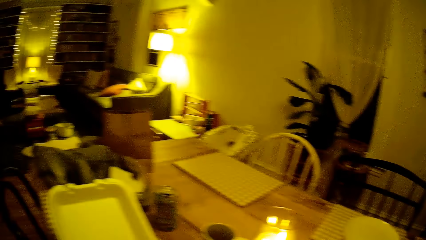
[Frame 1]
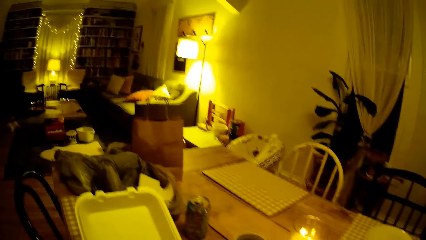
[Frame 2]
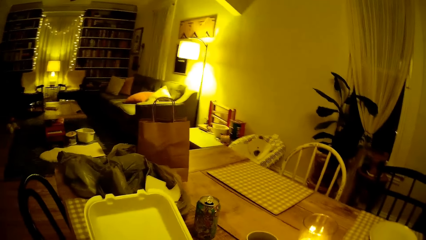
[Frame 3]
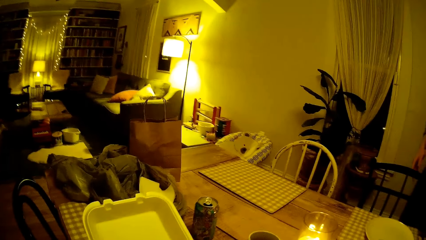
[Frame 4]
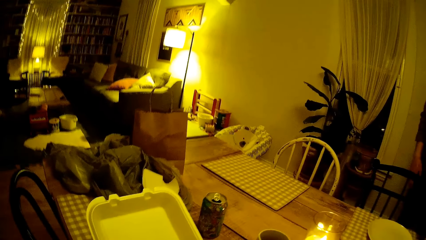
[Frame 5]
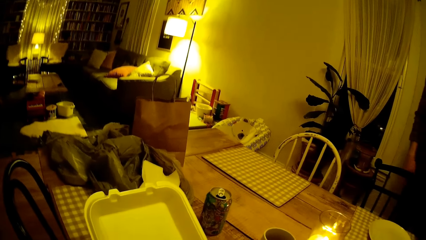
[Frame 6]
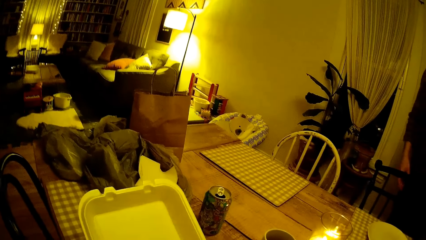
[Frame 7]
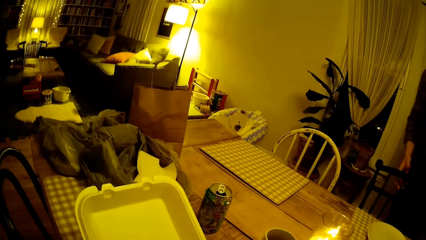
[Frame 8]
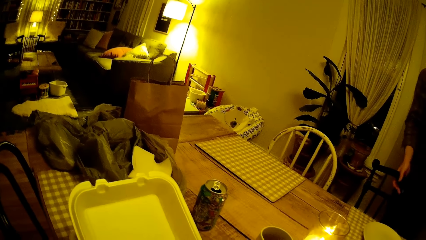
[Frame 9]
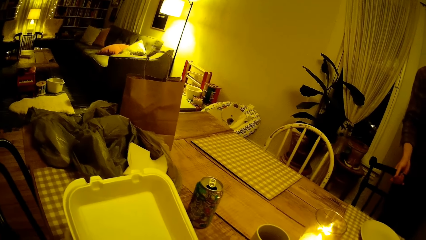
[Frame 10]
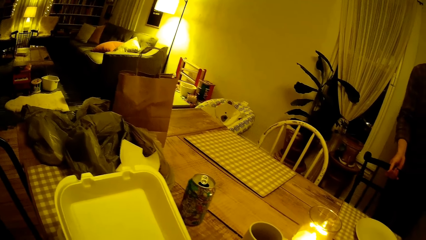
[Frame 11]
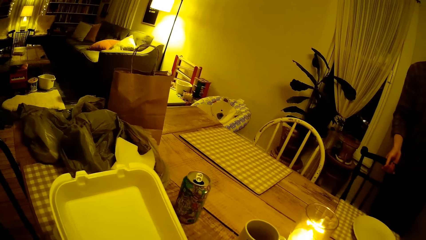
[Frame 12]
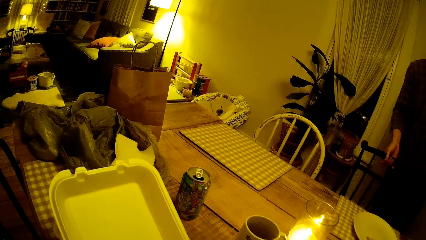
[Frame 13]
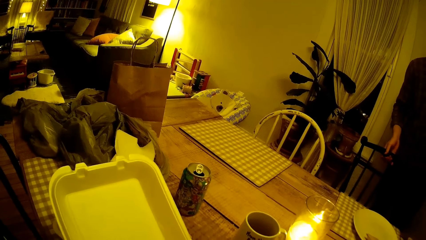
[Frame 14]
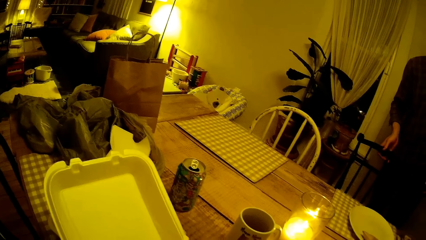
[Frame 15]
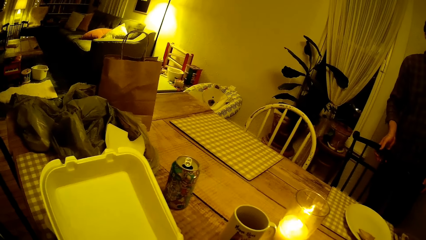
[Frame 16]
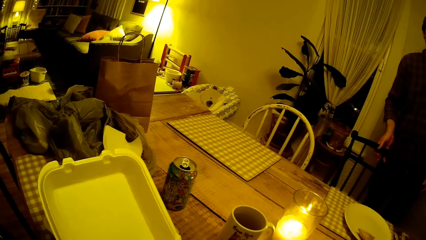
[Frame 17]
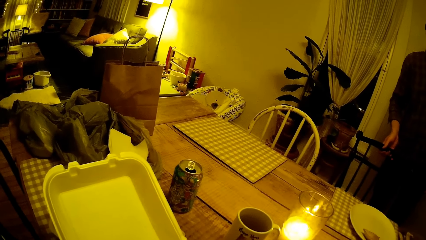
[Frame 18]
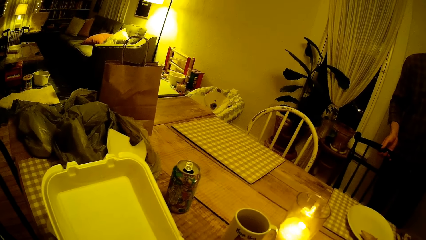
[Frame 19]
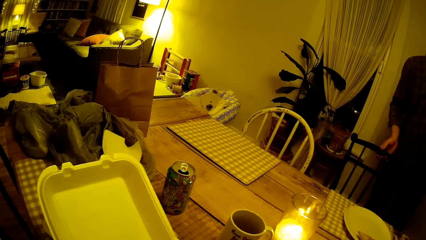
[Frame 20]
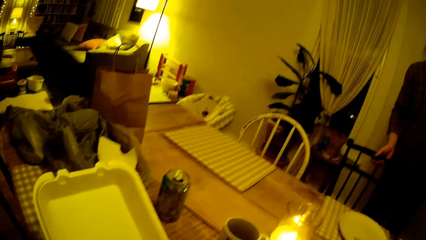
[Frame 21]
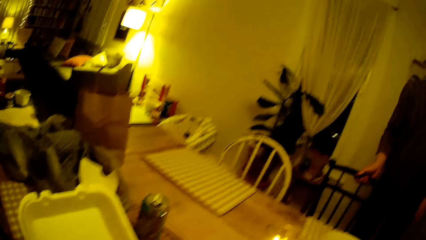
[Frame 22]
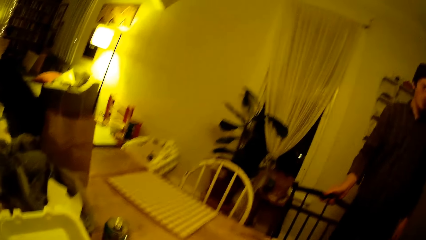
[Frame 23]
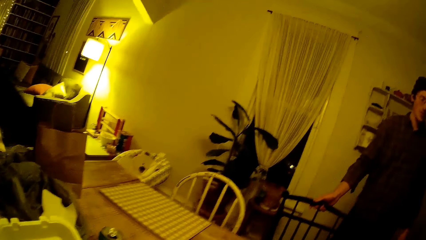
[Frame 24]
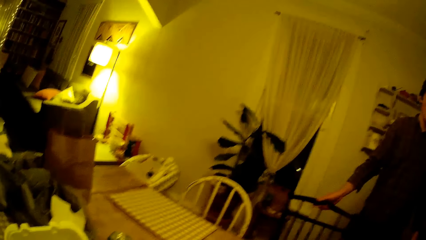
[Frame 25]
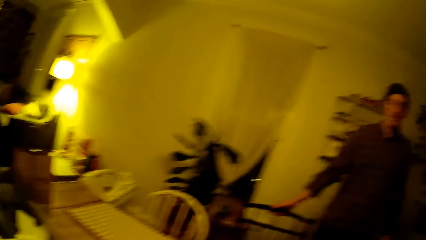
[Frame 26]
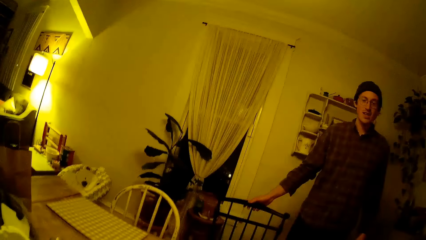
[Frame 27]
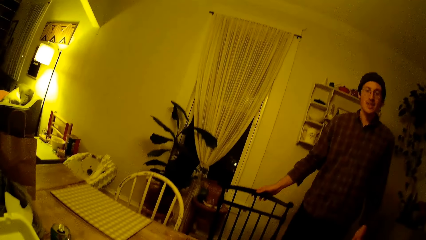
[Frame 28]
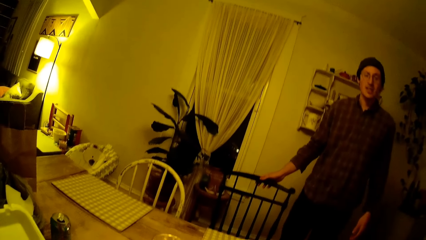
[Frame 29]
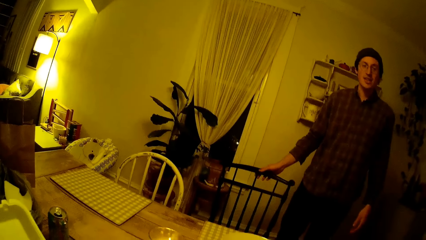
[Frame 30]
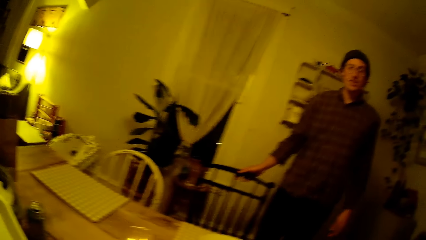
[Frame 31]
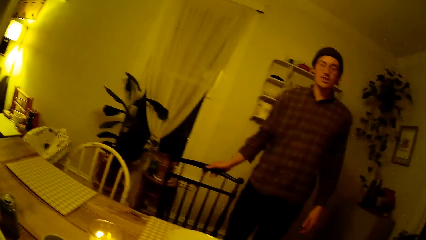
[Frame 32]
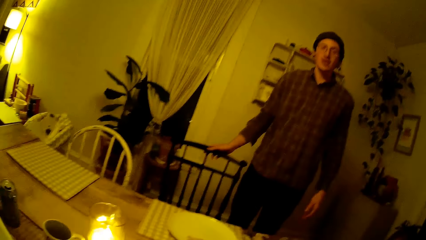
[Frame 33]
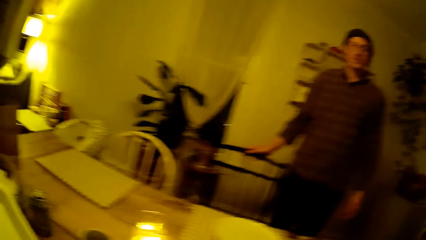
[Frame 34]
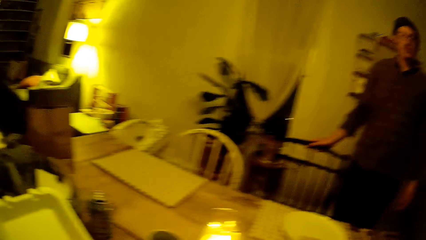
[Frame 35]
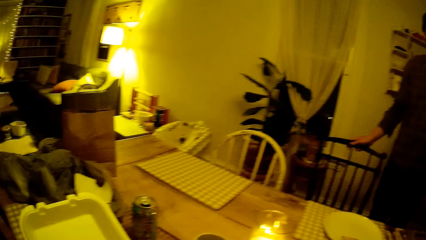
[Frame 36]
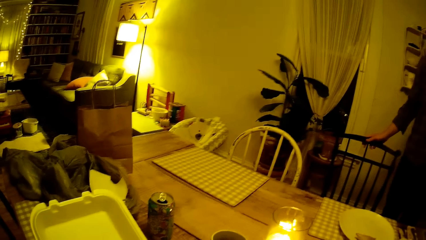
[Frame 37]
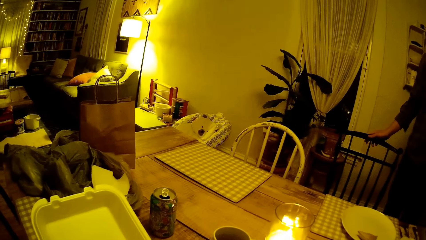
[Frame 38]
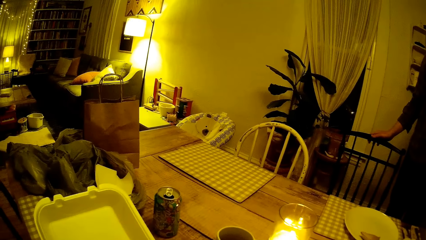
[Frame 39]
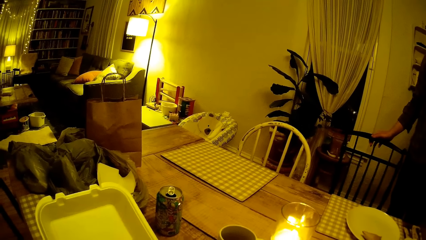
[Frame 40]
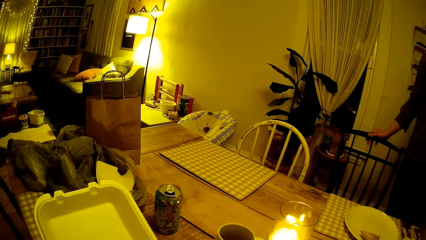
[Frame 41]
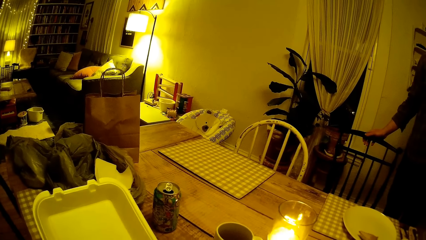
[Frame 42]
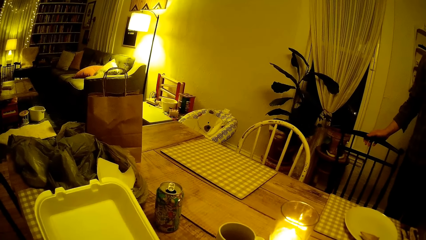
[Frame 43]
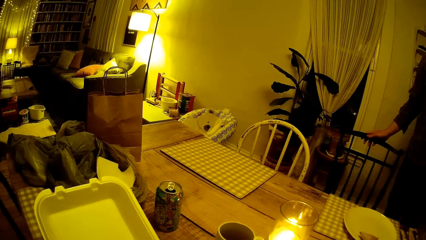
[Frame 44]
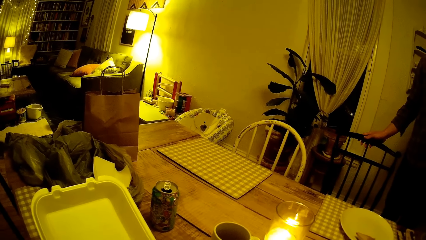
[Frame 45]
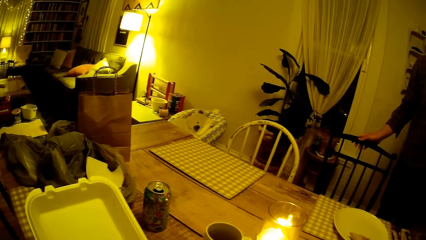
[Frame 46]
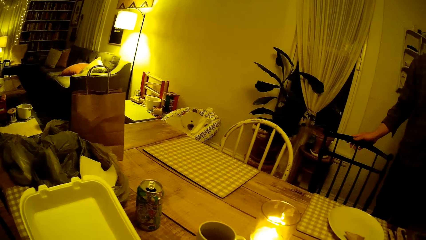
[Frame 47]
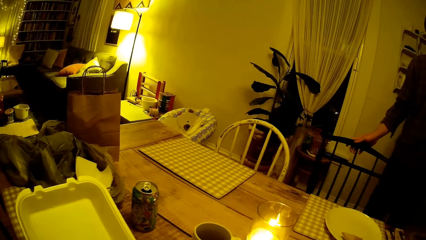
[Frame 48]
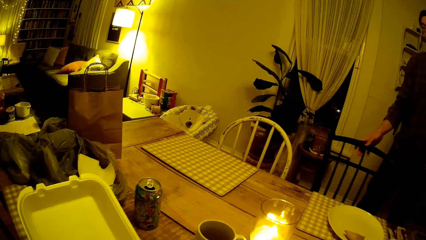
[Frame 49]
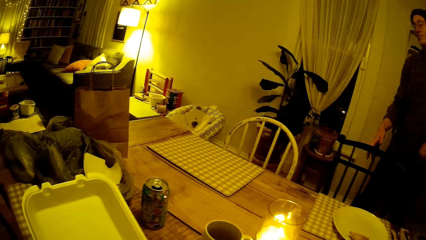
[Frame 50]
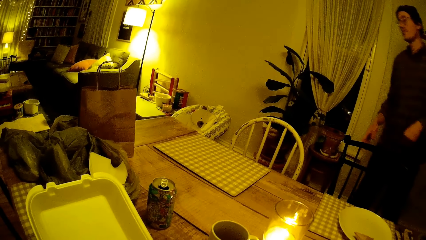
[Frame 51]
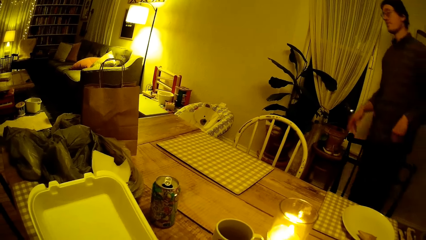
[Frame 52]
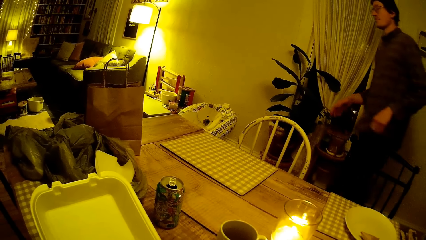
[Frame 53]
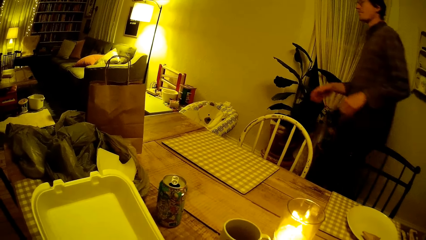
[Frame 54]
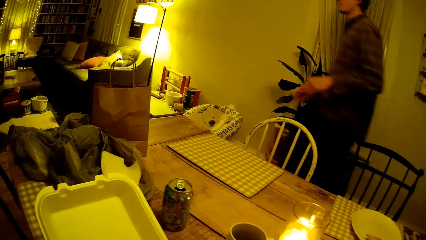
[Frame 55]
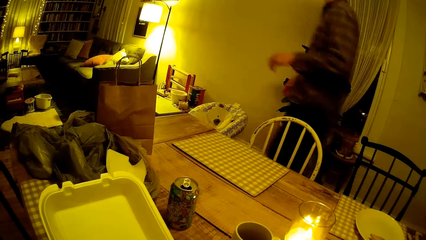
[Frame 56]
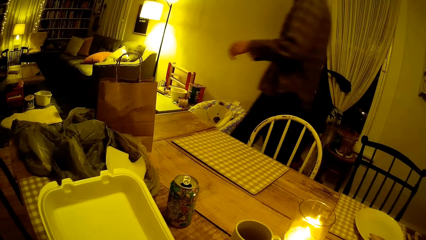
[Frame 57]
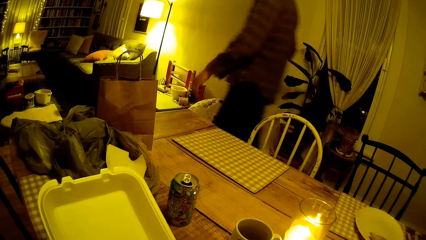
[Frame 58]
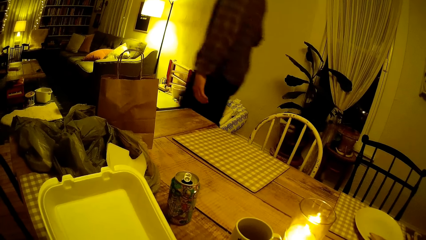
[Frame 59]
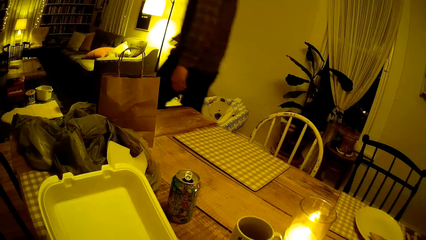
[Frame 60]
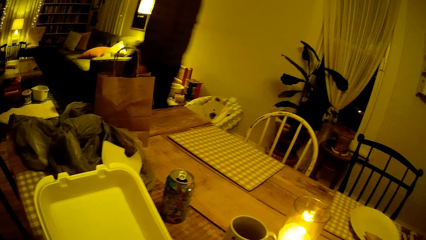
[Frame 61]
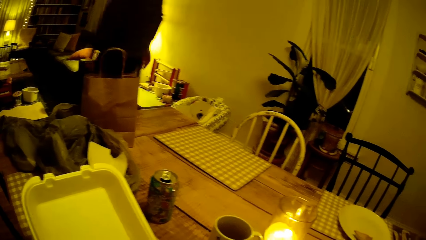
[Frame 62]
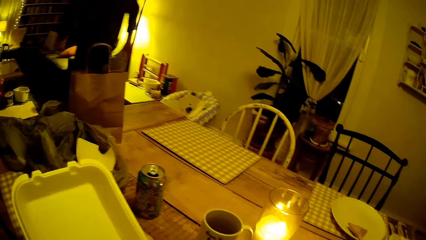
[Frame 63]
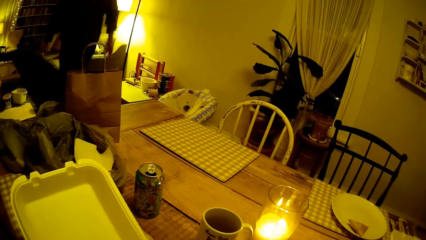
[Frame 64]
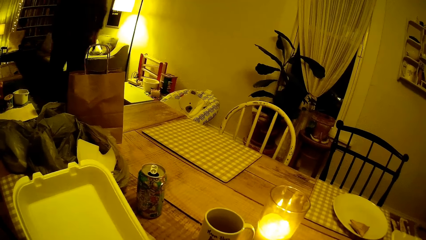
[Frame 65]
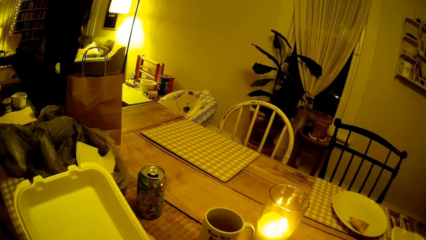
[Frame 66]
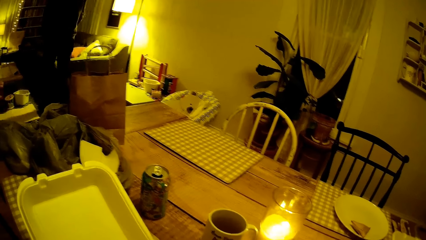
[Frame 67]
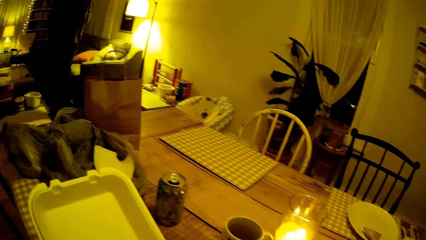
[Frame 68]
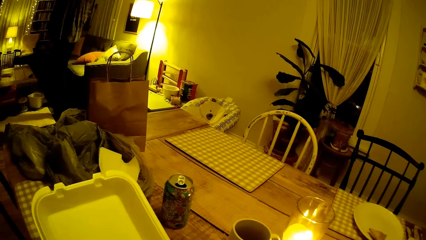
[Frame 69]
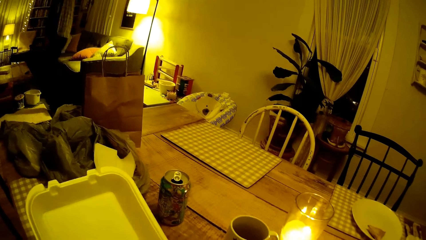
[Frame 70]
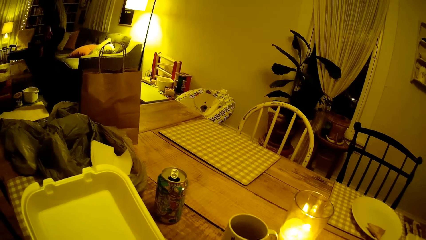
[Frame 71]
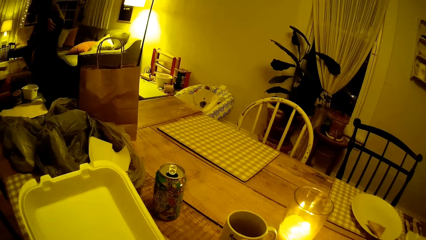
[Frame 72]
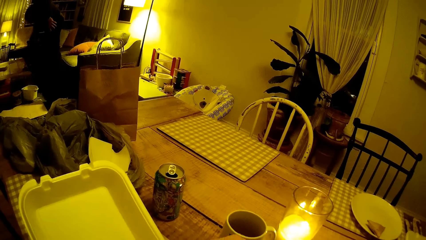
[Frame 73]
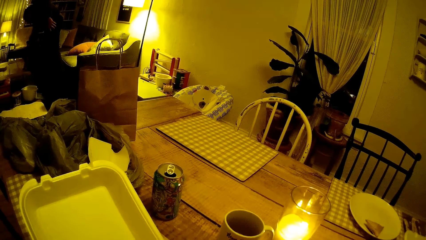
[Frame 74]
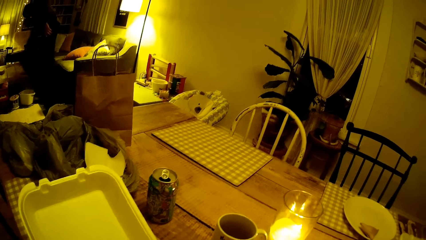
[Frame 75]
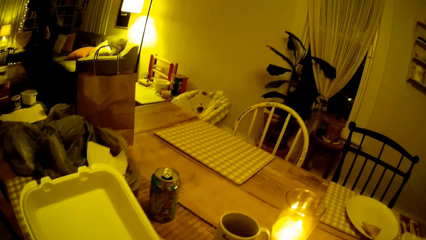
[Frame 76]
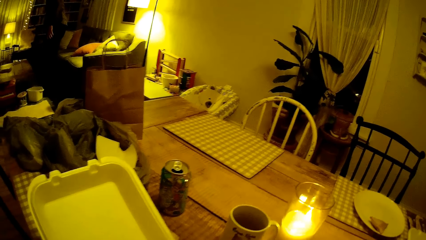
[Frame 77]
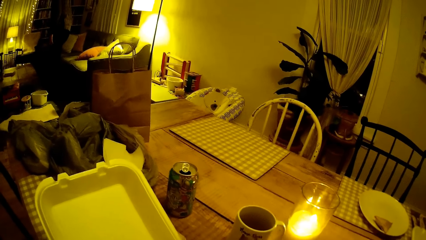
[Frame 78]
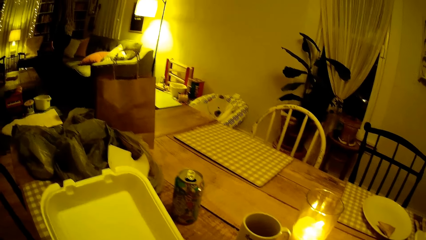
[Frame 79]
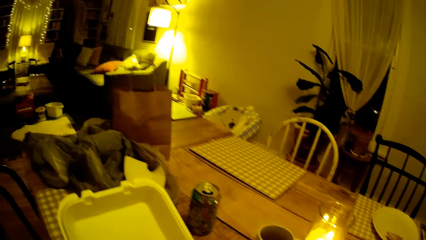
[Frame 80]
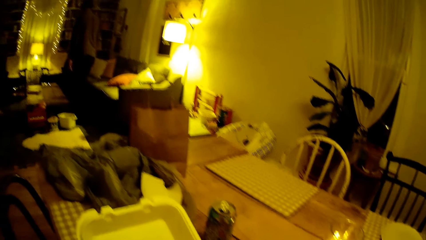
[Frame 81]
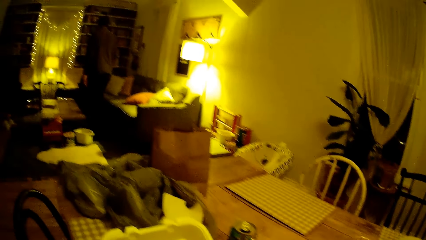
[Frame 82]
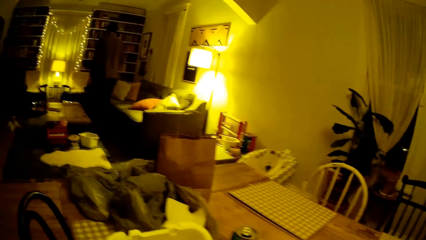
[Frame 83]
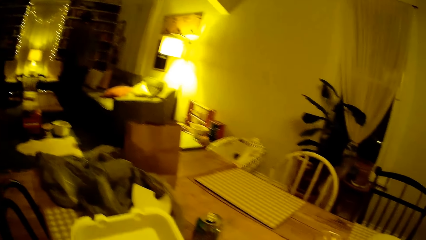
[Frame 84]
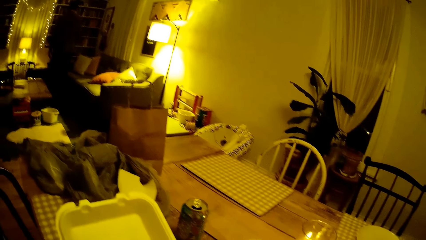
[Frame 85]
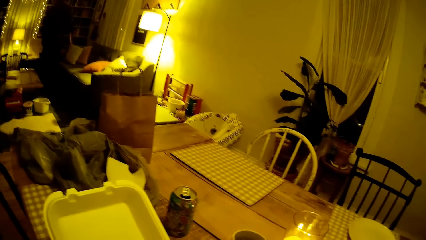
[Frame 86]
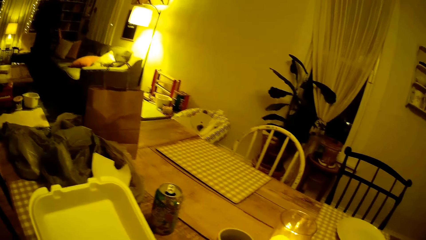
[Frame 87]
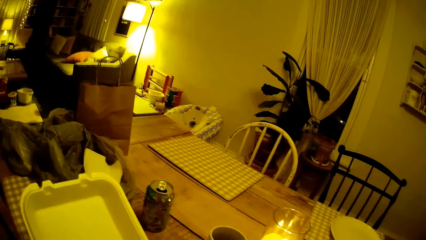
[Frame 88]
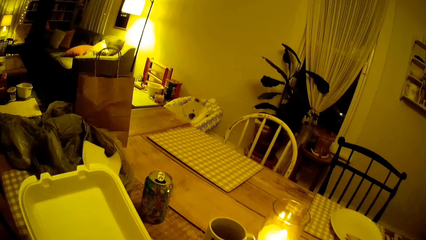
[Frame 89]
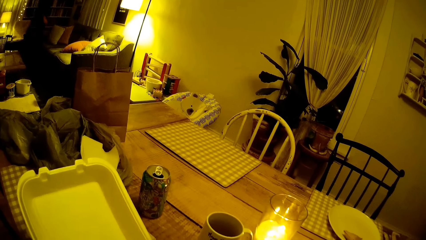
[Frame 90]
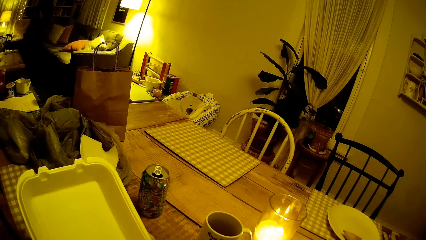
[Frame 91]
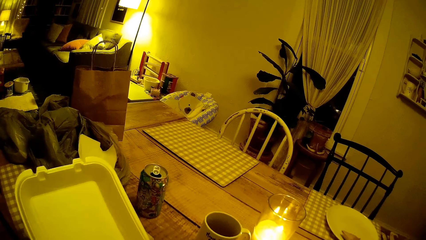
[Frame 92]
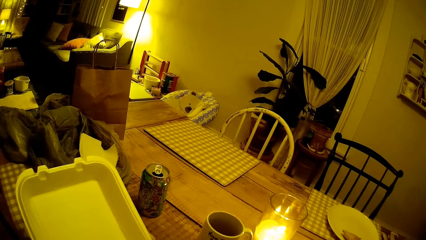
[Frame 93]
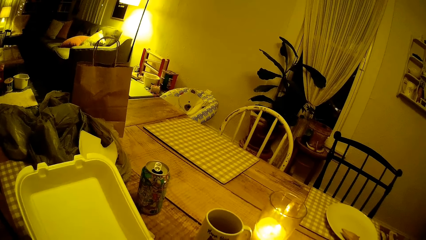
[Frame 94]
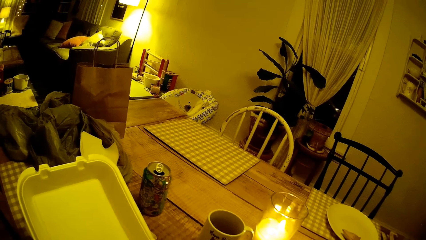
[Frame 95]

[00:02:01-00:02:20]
The man moves a chair with his right hand. The man walks towards the living room. The man picks up a pillow on the floor with his right hand. The camera wearer converses with the man. The man drops the pillow on a couch with his right hand.
